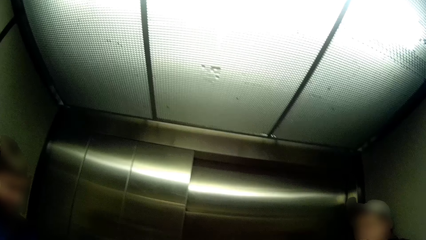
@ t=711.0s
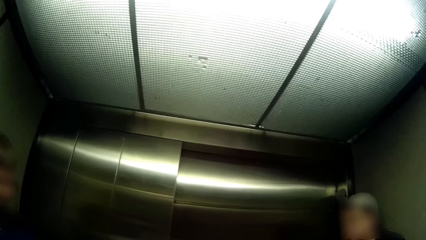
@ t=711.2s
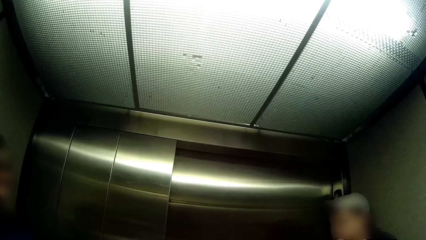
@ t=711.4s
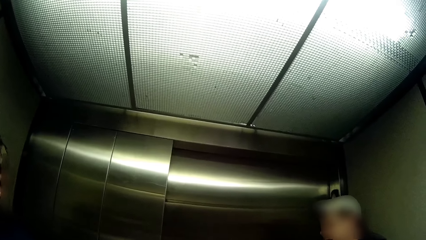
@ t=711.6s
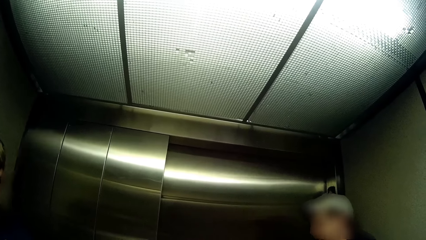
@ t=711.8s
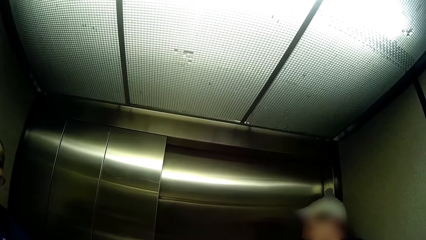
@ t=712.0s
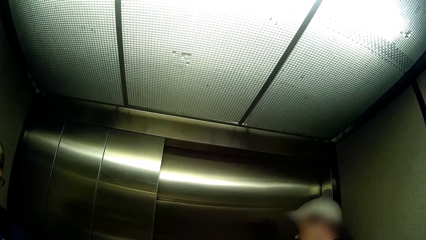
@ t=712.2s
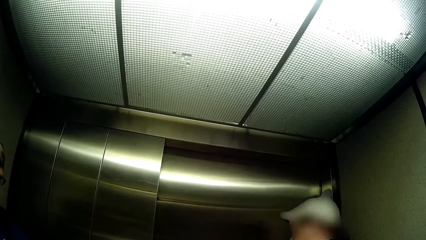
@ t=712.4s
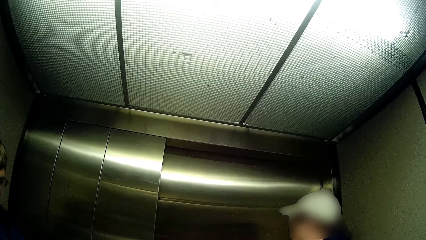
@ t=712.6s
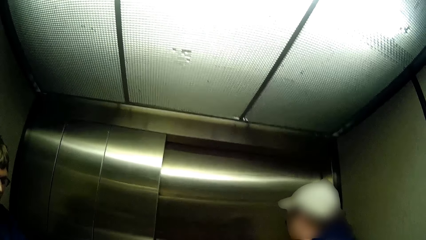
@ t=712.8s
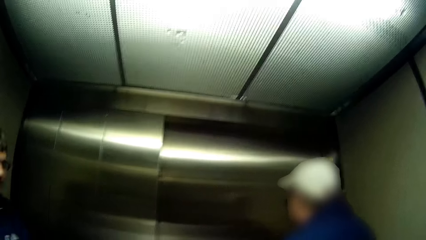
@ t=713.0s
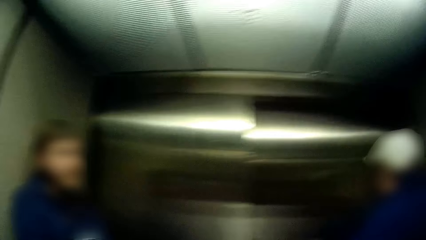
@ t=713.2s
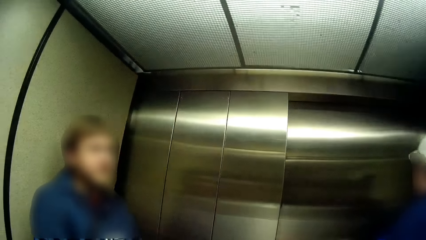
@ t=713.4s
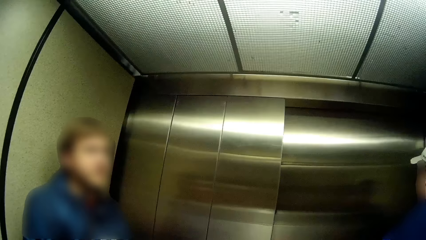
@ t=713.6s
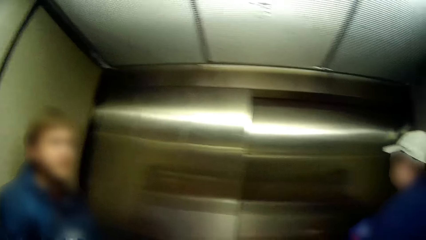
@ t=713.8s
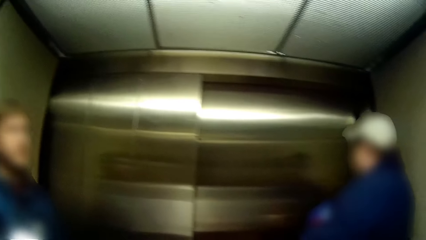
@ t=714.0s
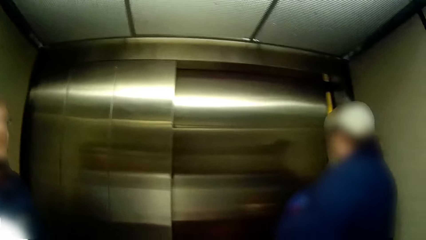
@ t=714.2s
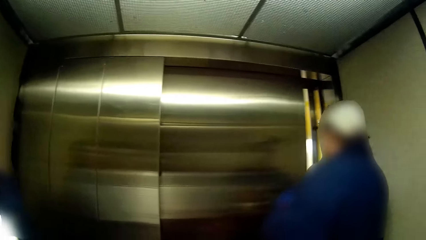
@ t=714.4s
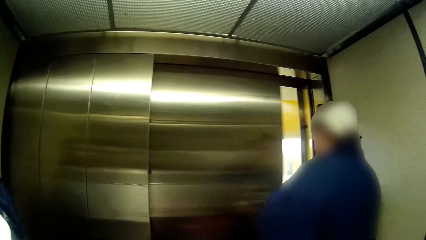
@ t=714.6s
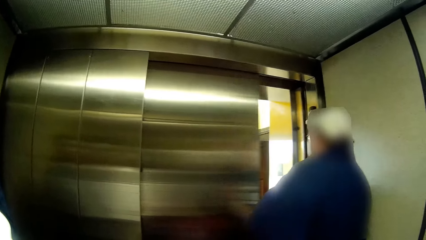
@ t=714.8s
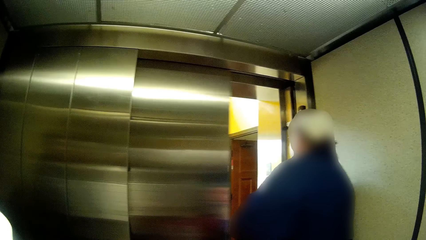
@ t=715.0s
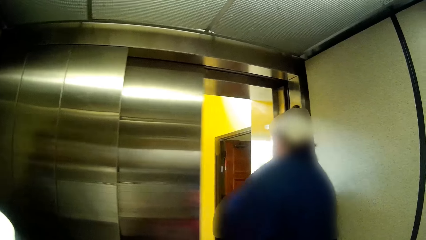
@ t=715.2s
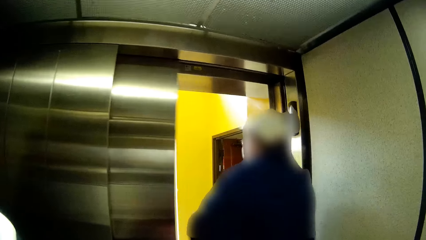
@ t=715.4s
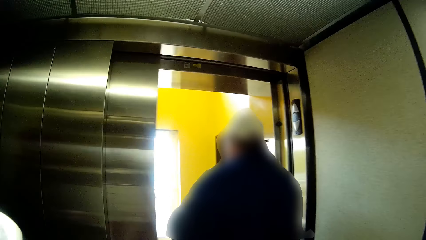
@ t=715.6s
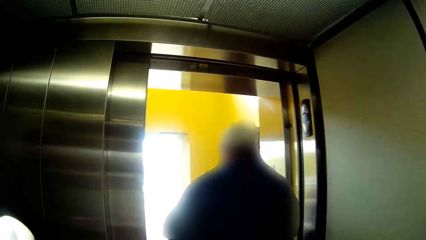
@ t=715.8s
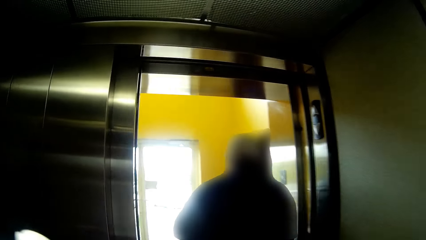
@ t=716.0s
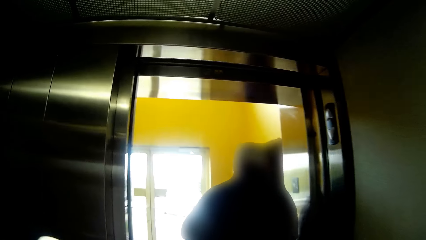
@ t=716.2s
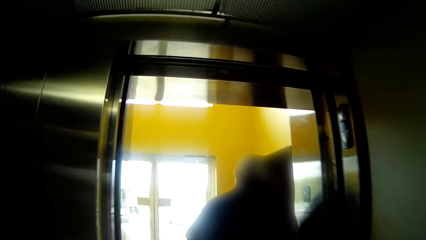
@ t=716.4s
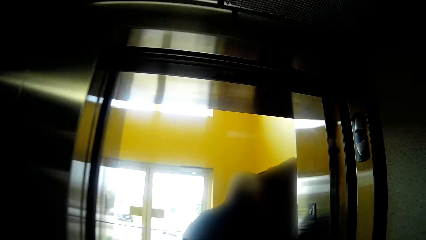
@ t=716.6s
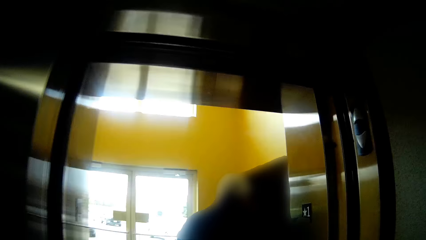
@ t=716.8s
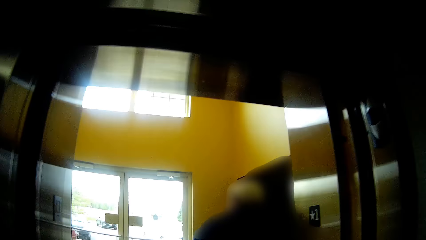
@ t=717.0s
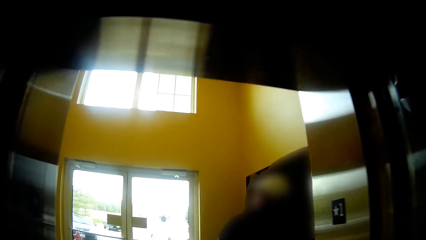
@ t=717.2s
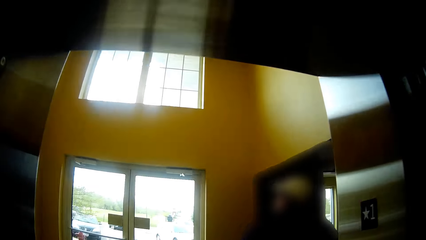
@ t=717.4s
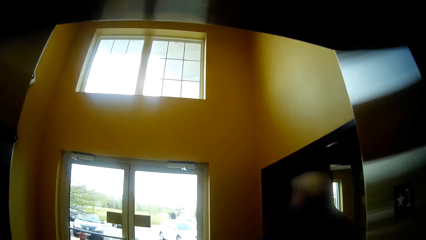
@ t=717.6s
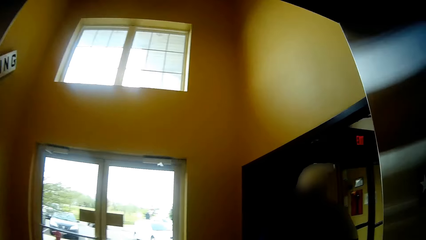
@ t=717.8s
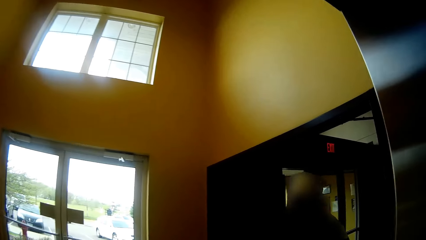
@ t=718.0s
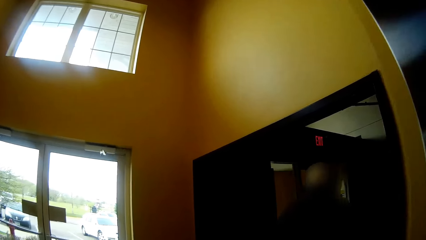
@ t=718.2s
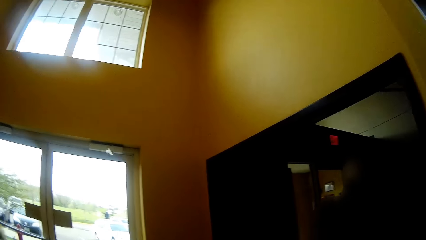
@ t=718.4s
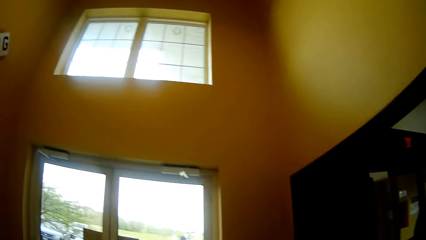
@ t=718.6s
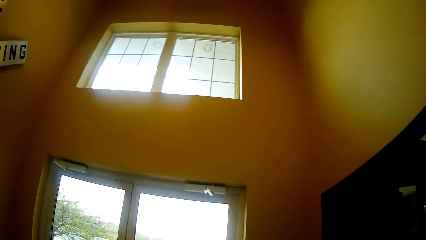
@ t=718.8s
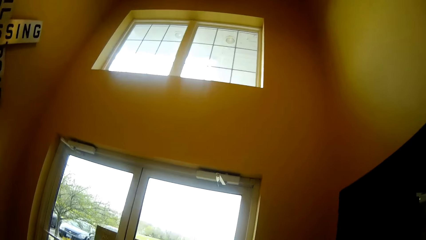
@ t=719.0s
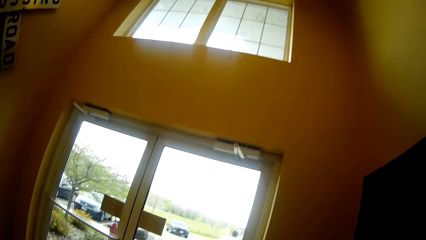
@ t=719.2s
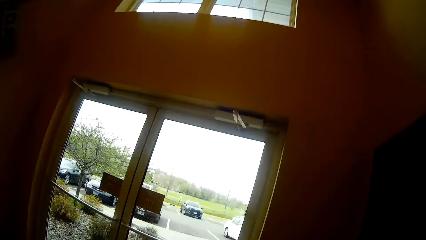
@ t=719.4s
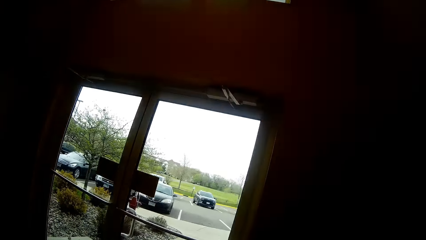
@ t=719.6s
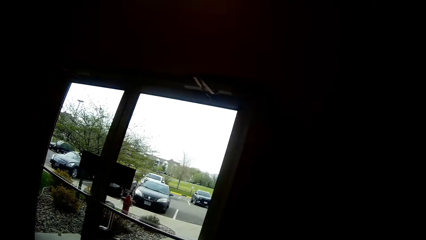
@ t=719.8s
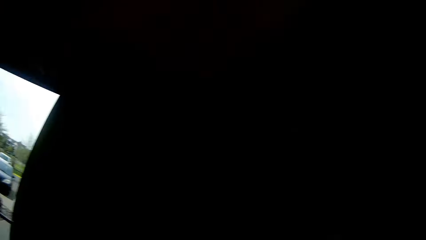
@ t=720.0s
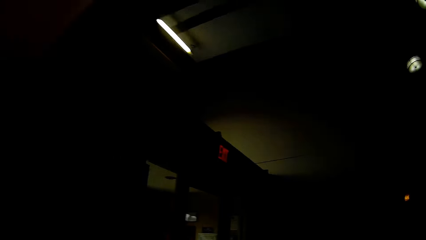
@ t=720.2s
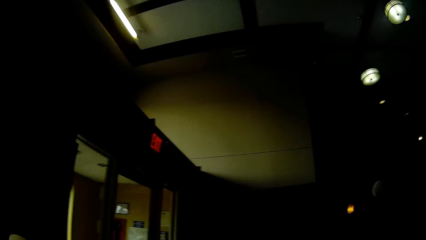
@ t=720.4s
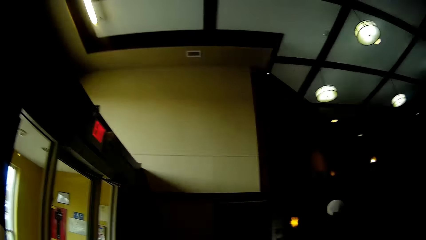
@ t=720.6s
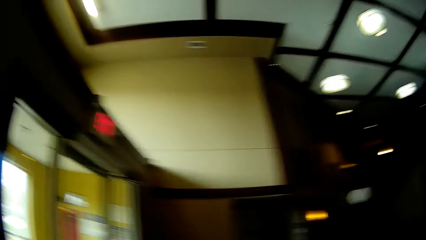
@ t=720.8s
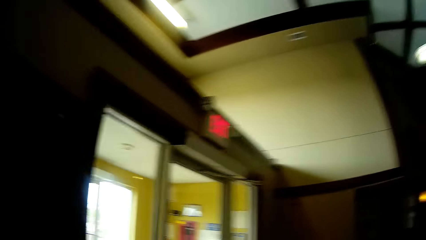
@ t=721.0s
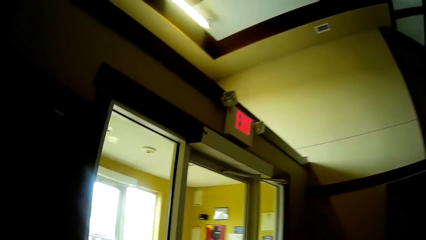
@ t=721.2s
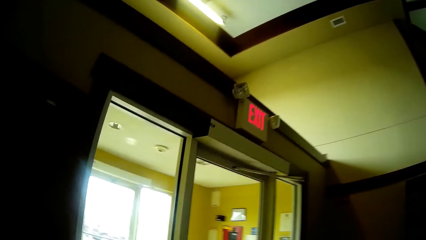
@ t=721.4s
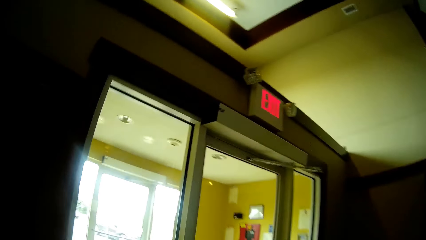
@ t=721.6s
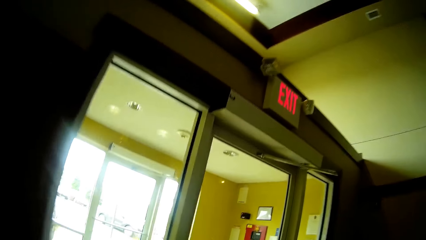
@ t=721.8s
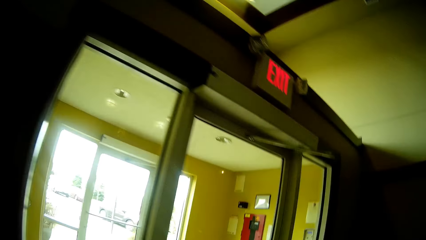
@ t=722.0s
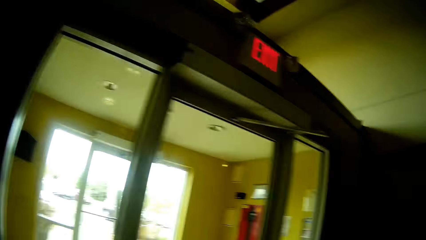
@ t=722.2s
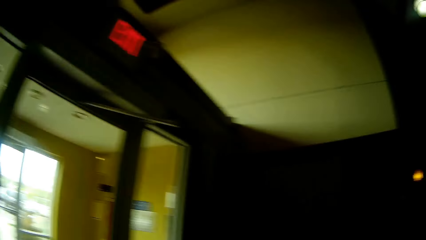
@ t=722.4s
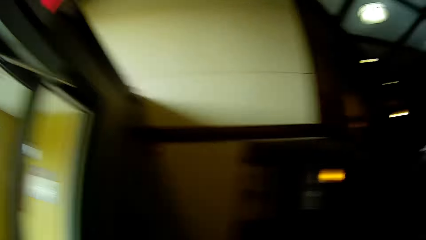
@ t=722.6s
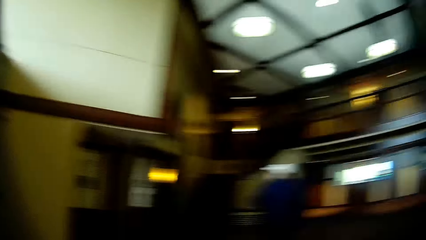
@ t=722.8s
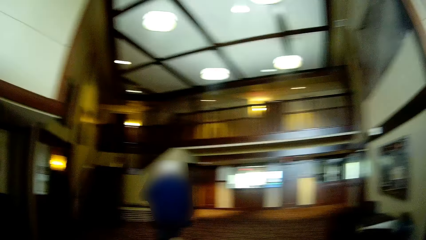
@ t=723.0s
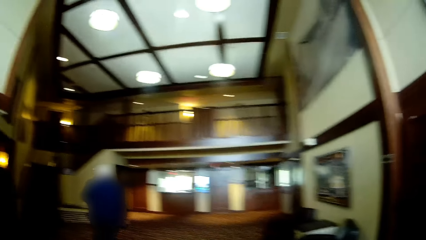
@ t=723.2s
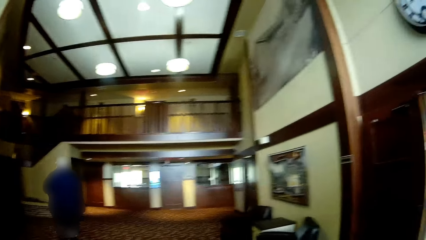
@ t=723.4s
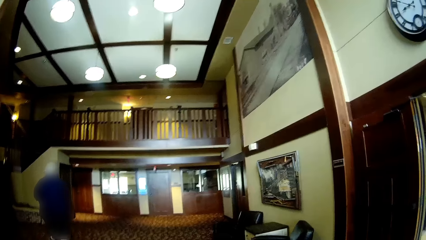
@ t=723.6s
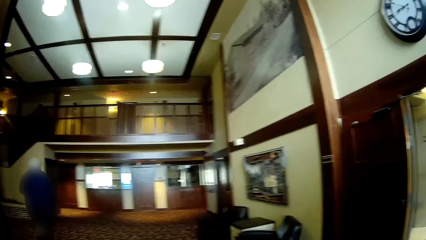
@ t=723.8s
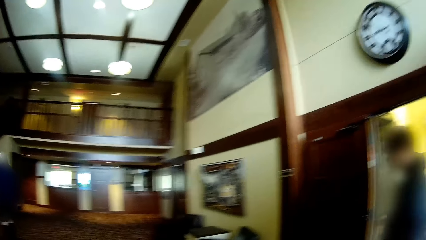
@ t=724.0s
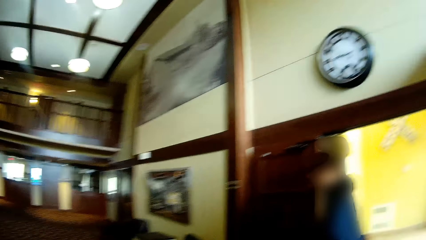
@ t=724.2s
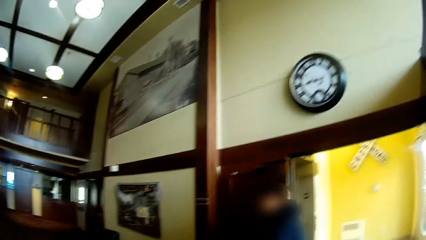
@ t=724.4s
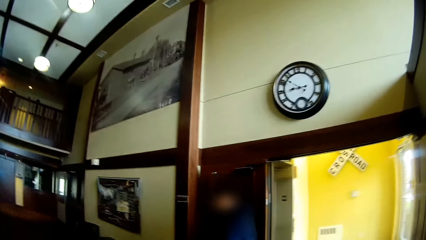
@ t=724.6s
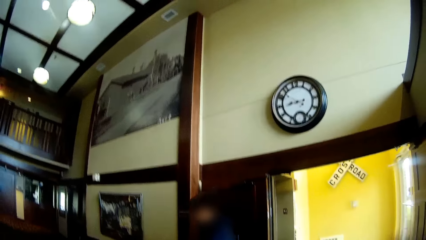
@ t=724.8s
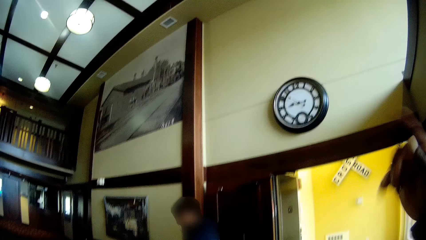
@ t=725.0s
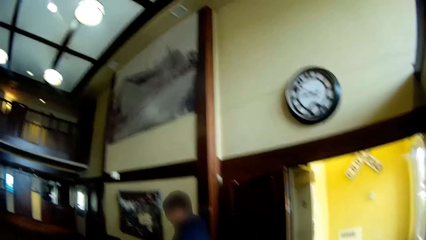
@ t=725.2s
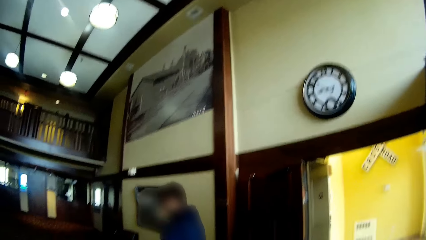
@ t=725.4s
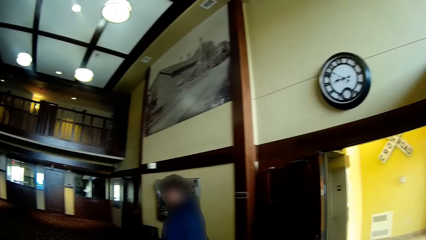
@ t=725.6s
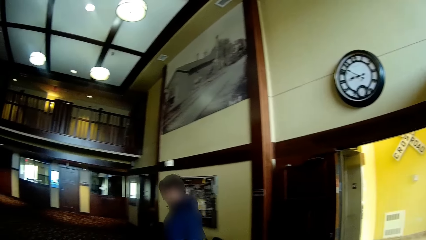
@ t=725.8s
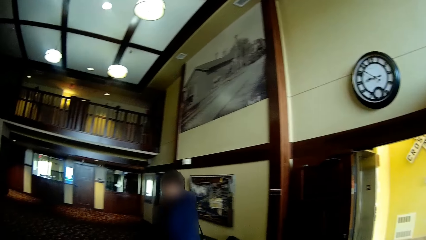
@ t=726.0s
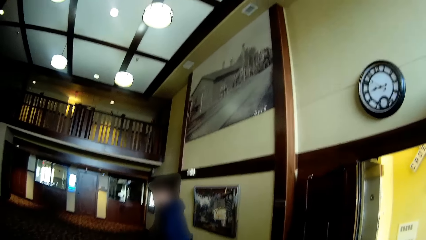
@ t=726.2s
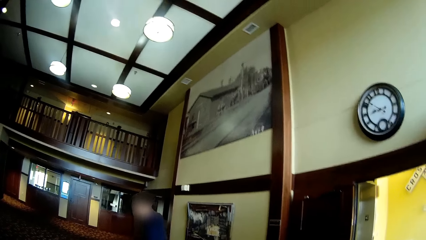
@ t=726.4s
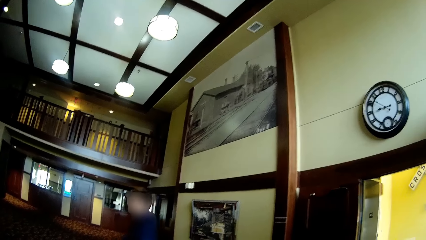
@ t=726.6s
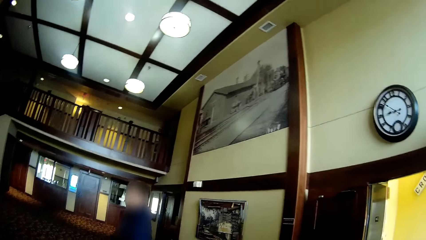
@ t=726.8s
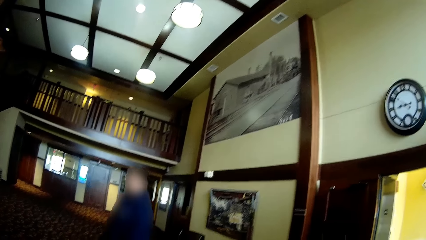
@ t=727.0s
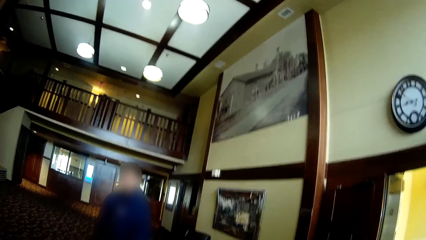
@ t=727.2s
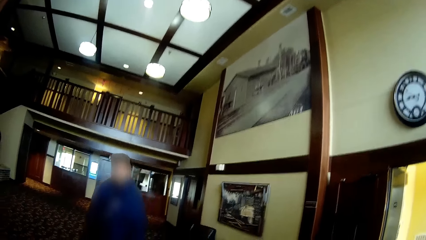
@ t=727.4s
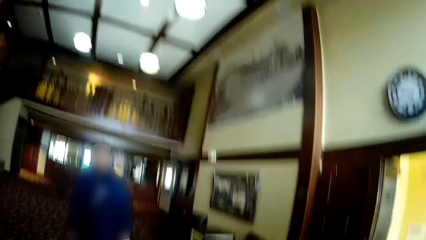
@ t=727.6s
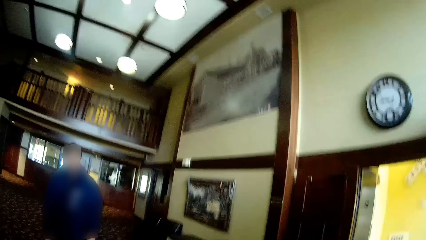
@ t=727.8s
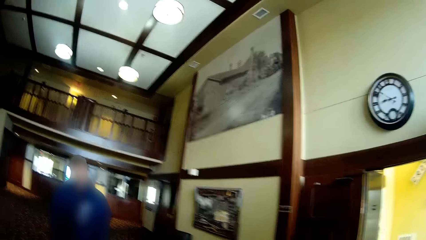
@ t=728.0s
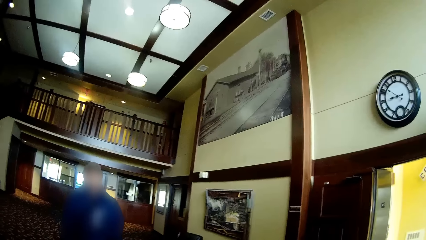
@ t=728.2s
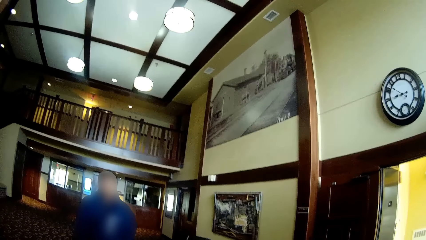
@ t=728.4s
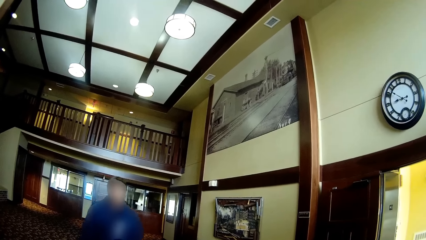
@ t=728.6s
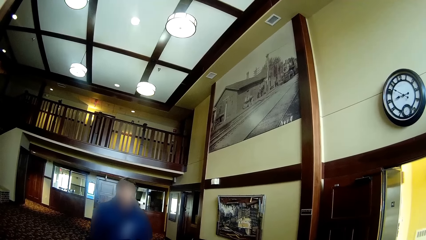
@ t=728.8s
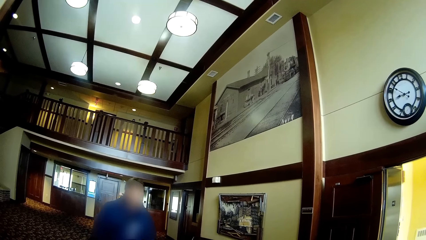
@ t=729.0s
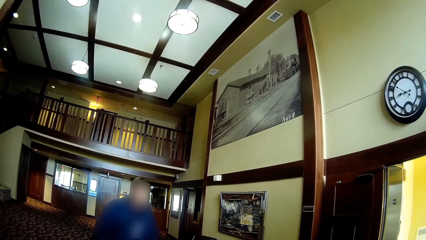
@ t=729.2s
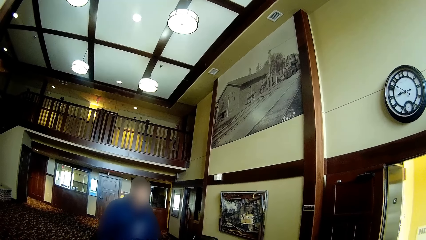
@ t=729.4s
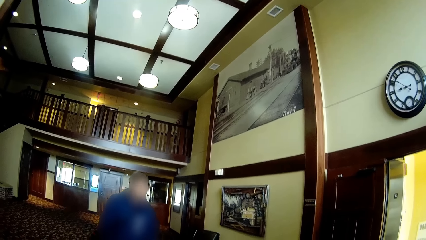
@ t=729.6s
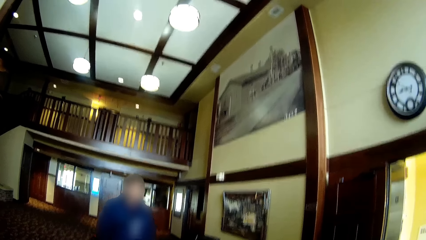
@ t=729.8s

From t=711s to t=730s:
The camera wearer interacts with a man inside the lift. Another man leaves the elevator. The camera wearer leaves the elevator. The other man enters a room. The camera wearer walks into the room. The other man walks towards a chair in the room. The first man enters the room. The camera wearer continues talking with the first man while they move.
